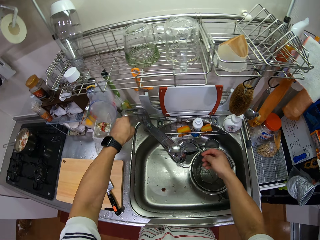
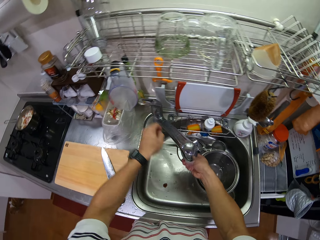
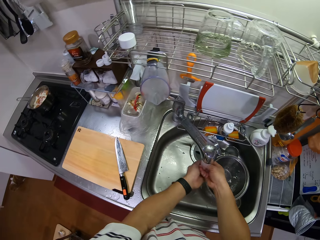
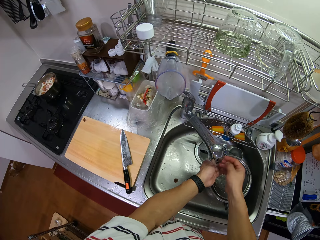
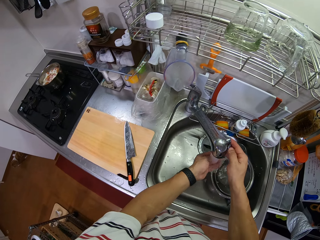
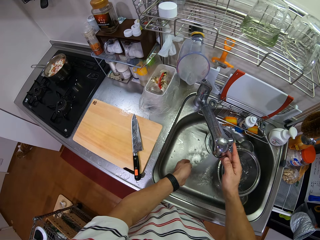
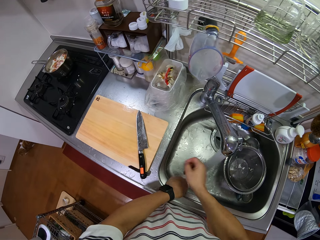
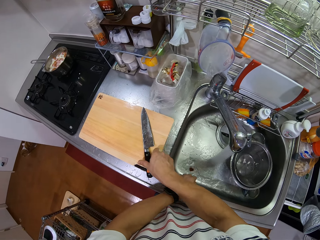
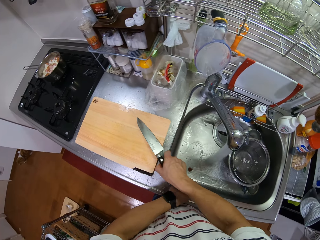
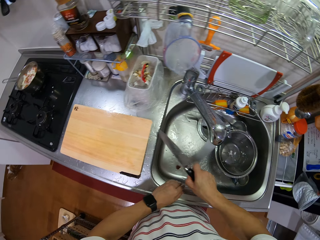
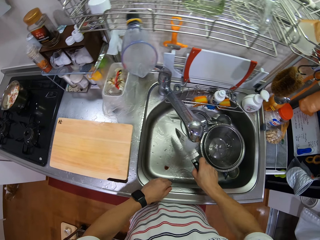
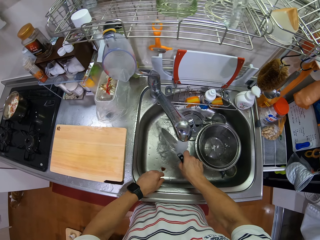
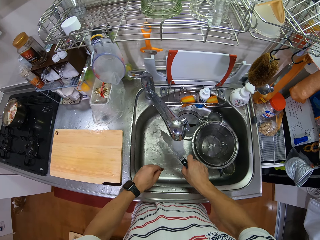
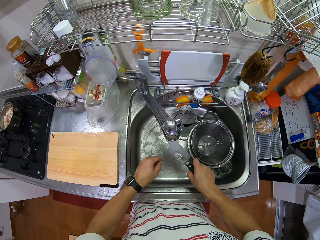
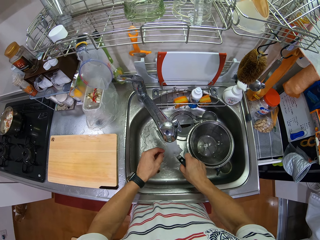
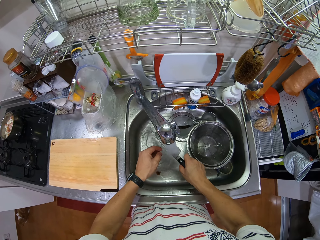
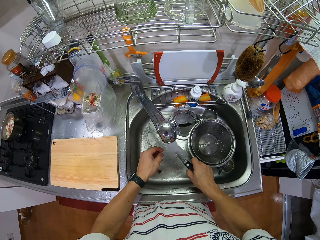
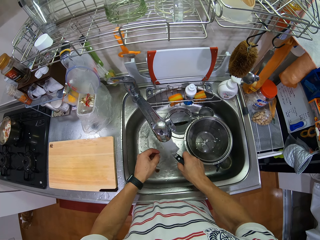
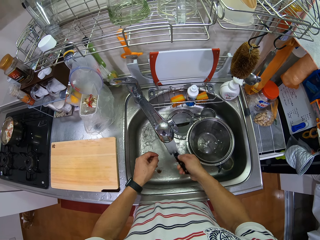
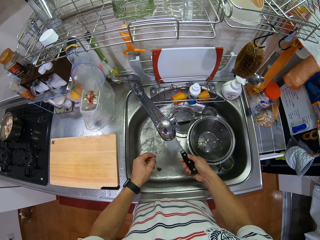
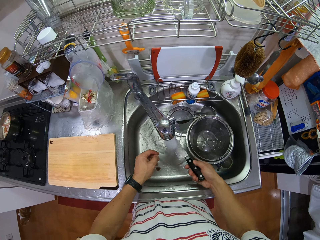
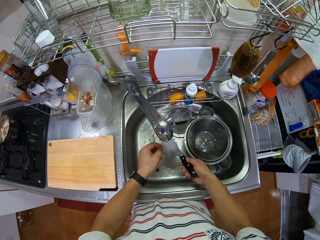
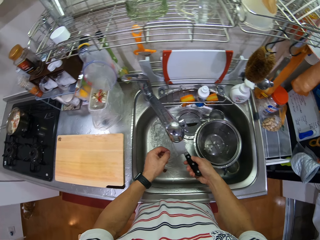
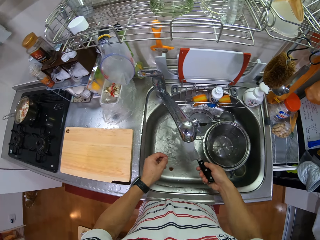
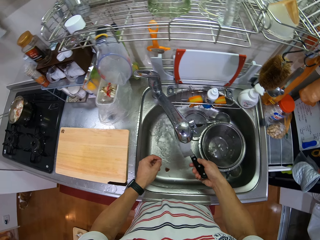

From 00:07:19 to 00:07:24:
The camera wearer pulls aside the metal bowl. He opens the tap and rinses his hand. He picks up the knife from the chopping board and rinses the knife.

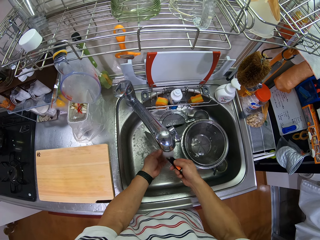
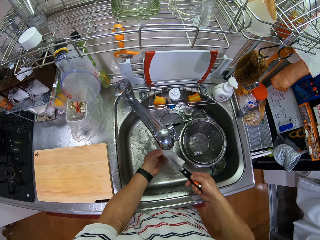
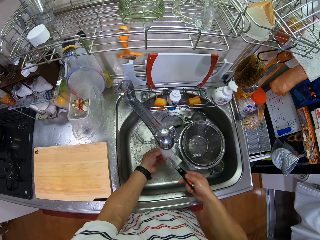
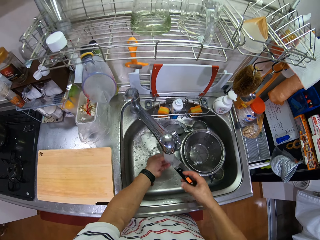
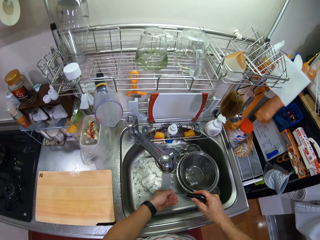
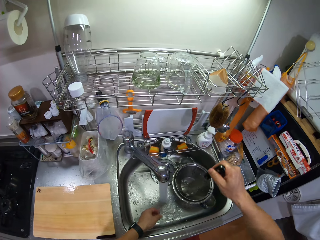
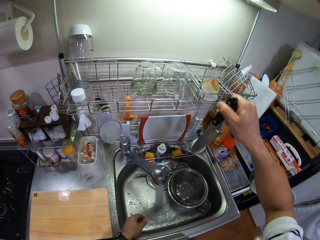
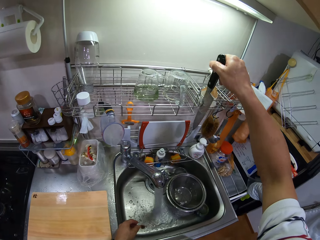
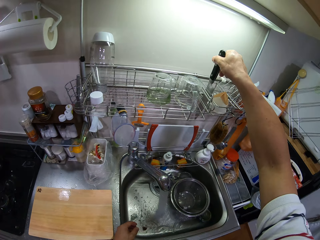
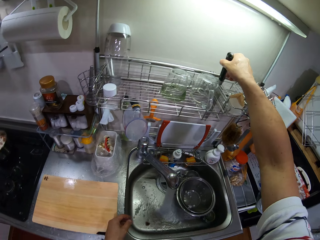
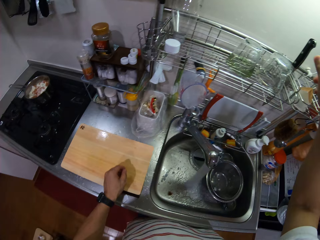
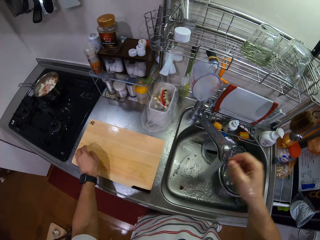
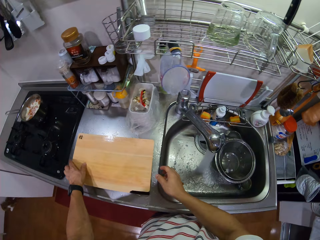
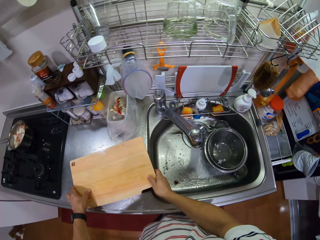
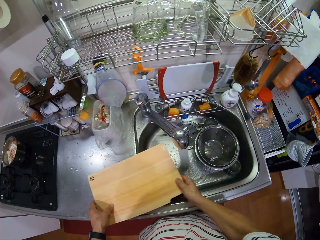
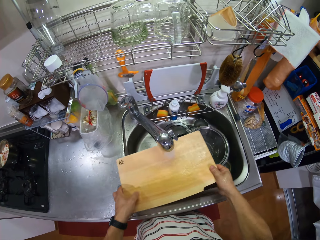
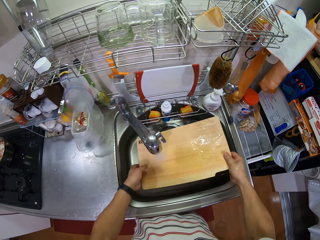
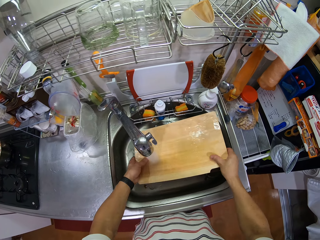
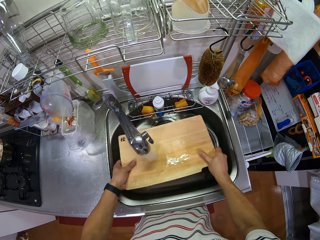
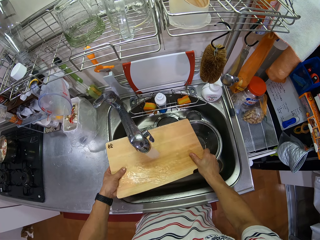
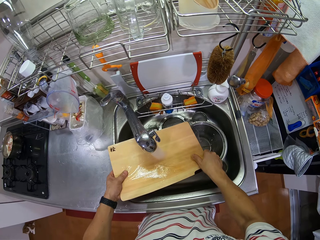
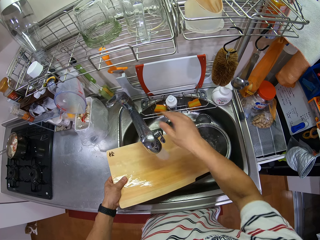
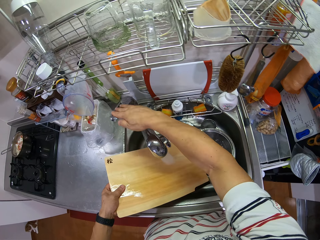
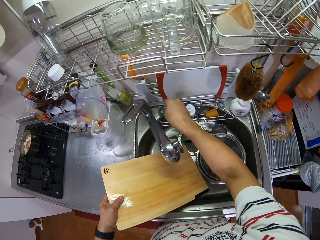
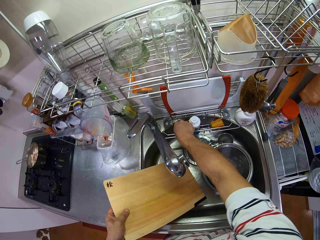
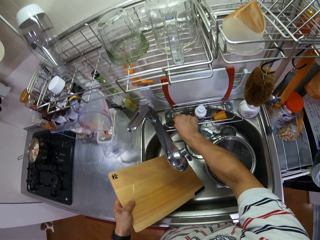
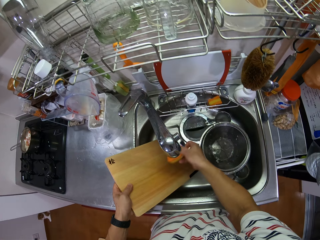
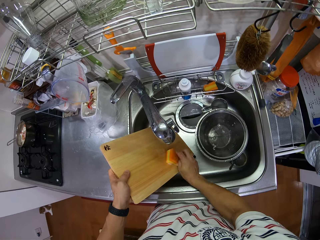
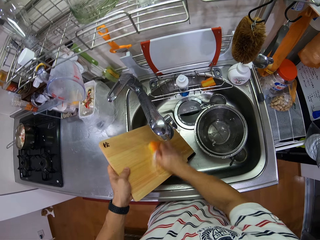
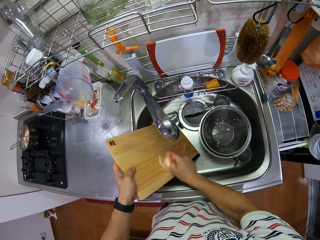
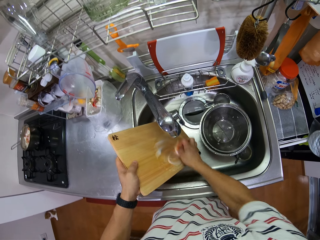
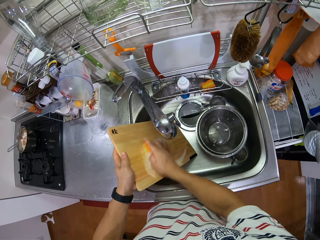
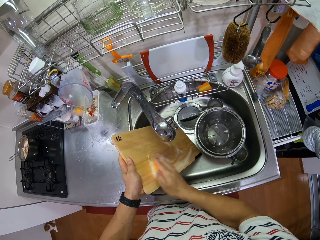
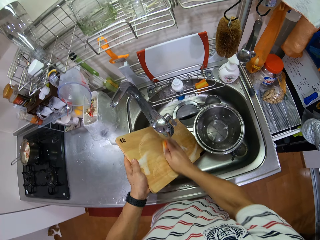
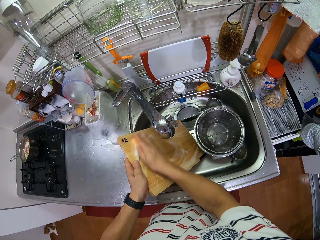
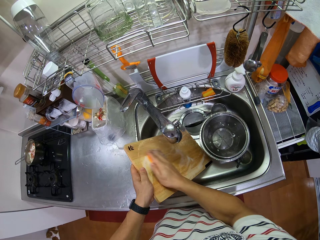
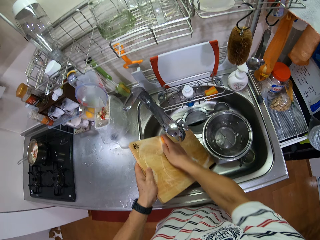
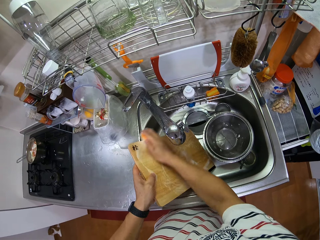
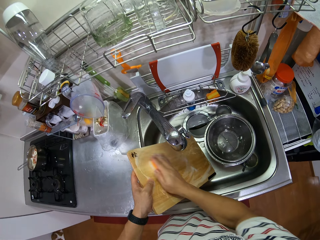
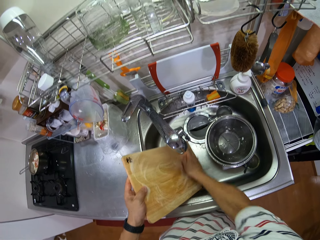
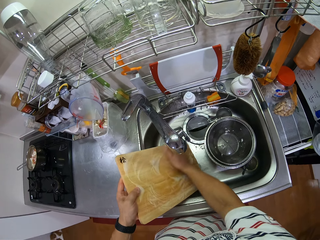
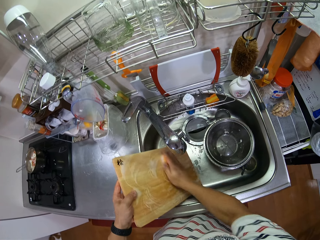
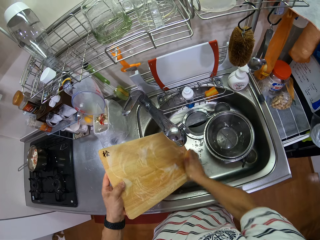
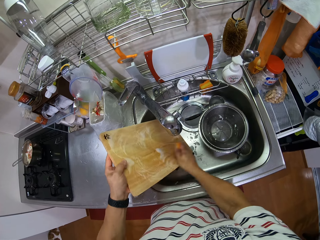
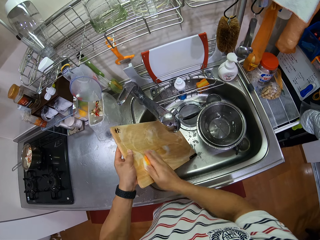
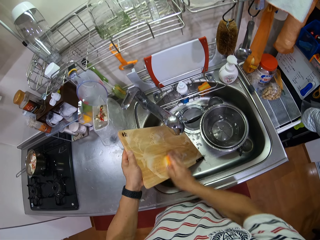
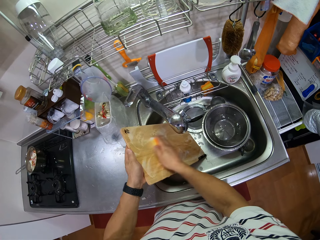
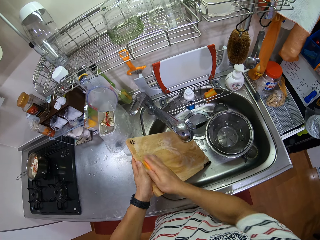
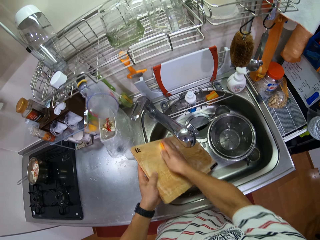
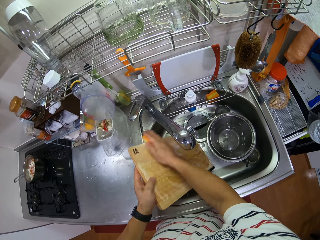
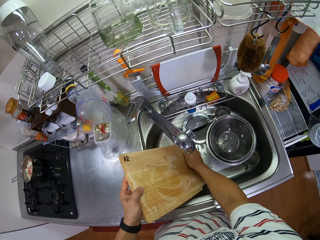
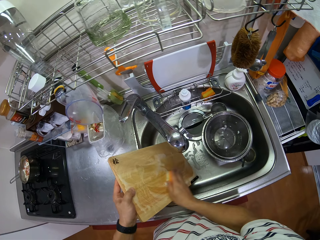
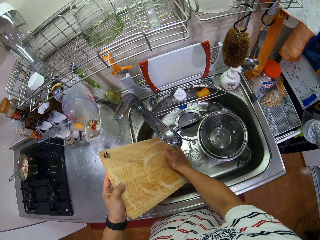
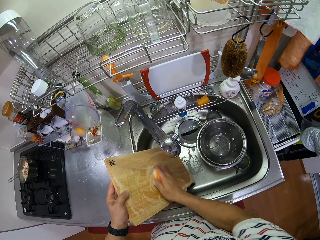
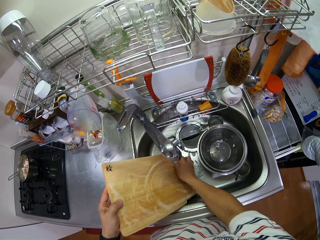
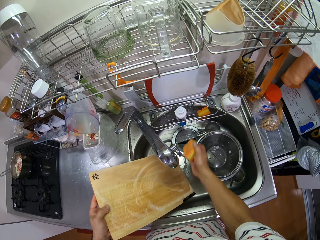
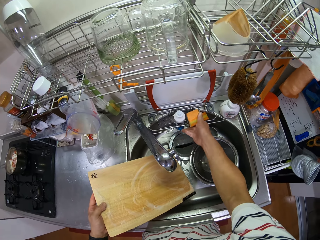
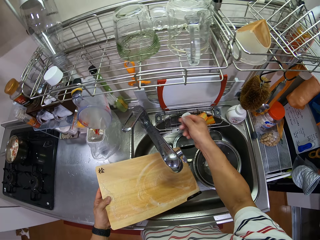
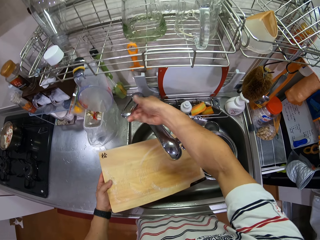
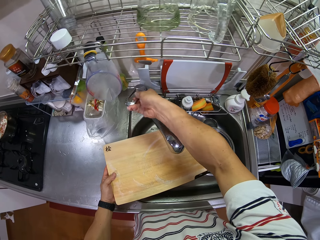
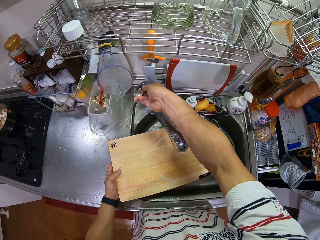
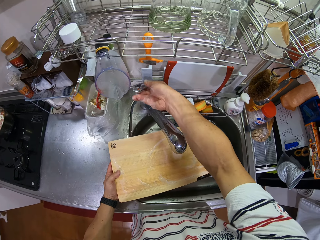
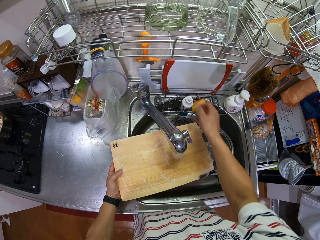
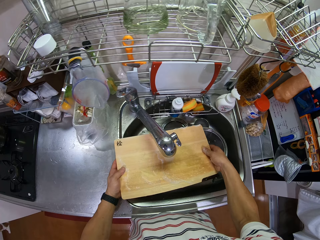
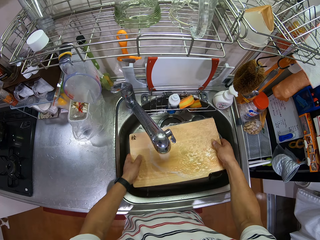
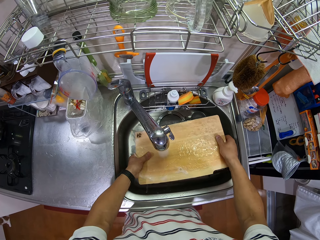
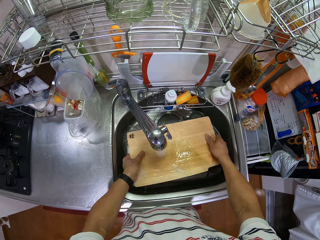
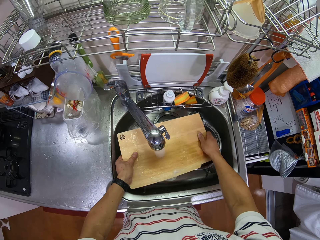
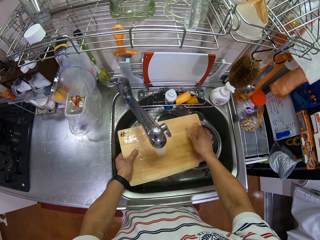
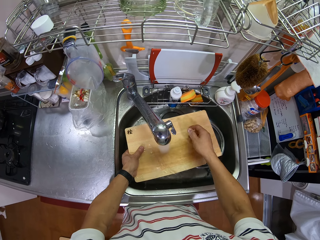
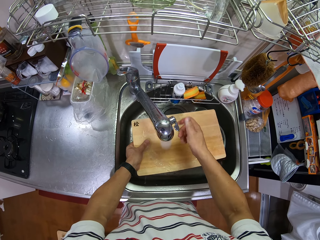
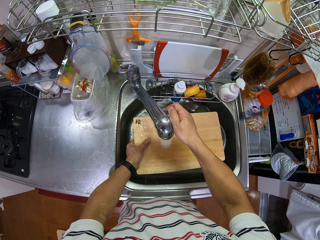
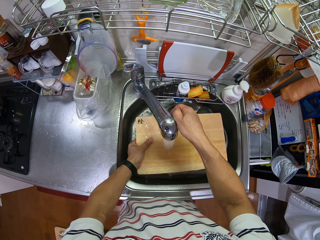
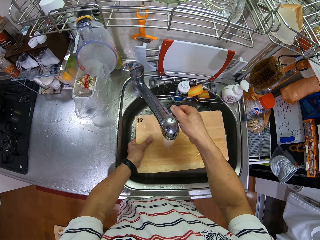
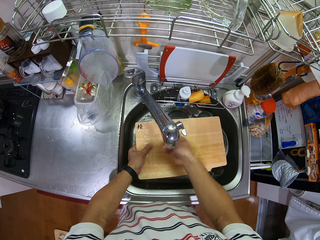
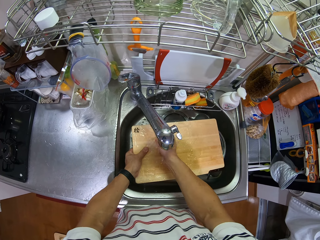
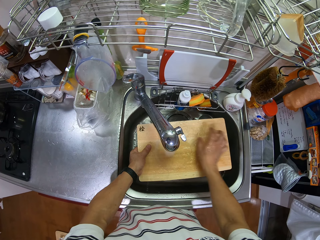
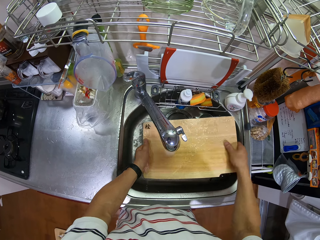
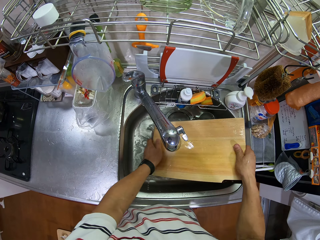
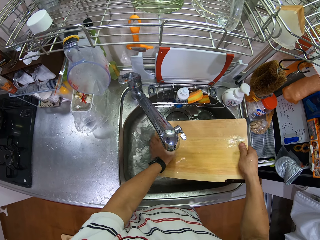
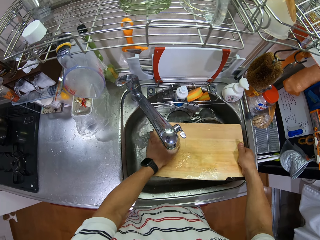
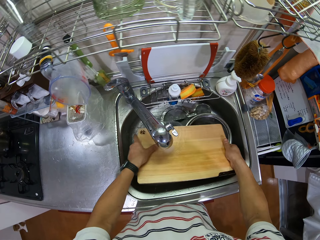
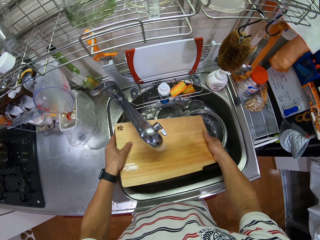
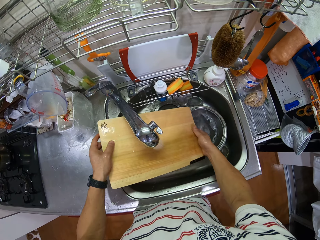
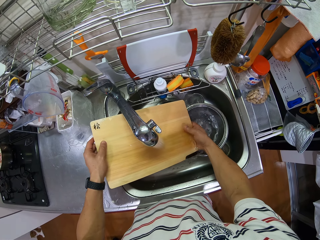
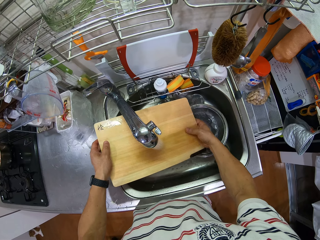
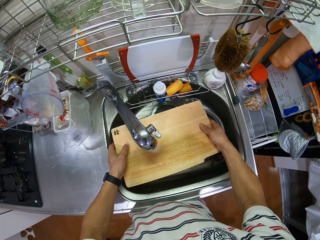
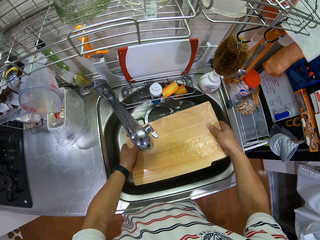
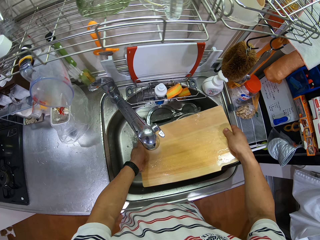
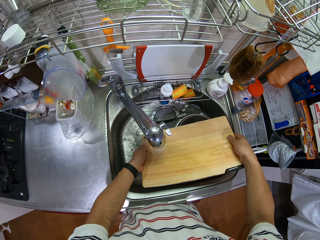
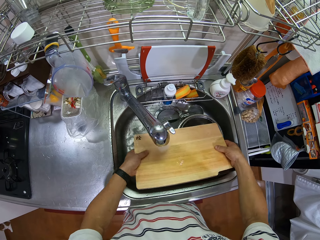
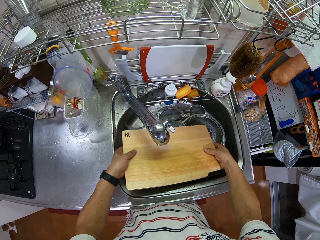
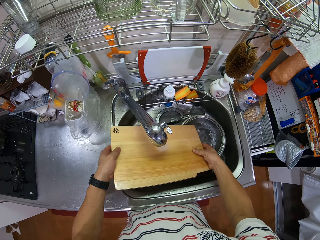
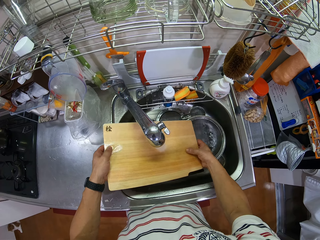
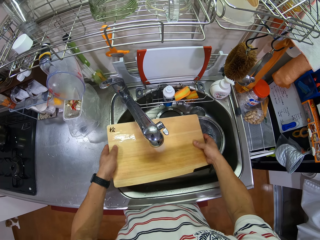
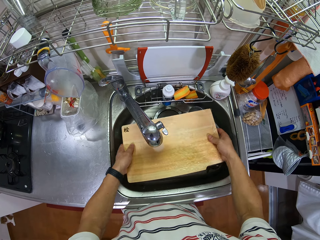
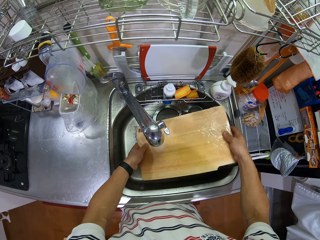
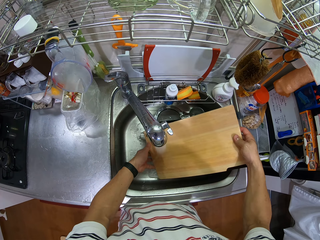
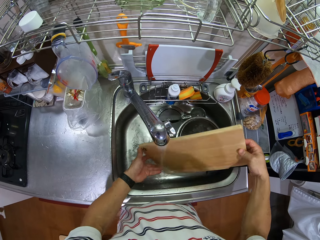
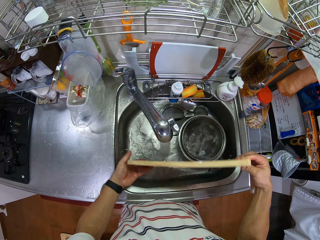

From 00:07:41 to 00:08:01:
The camera wearer puts the knife on the utensil rack. They pick up the chopping board, place the chopping board in the running water and rinse the chopping board. They close the tap. They pick a cleaning sponge from the rack and wash the chopping board. They put the cleaning sponge on the soap rack. They open the tap and rinse the chopping board. They turn a tap knob.
